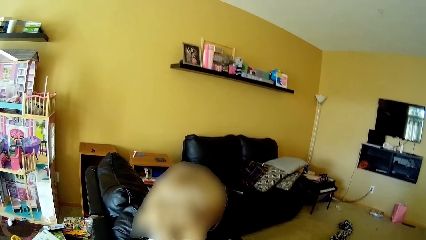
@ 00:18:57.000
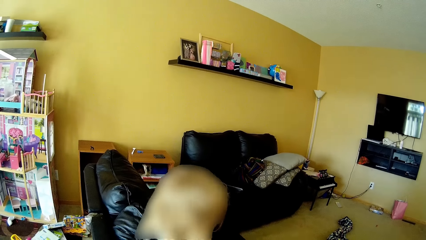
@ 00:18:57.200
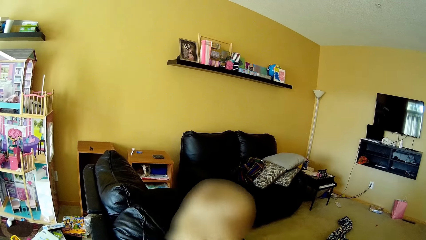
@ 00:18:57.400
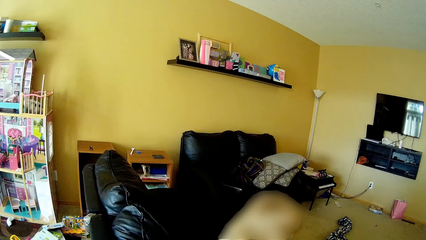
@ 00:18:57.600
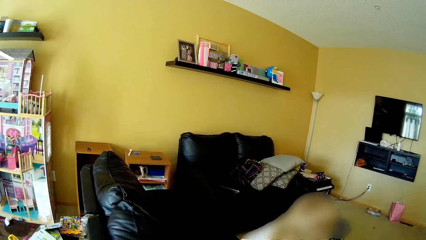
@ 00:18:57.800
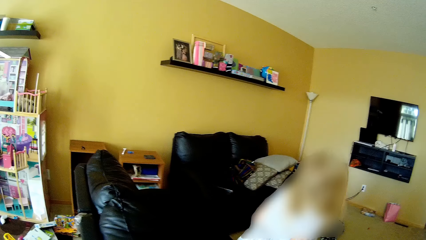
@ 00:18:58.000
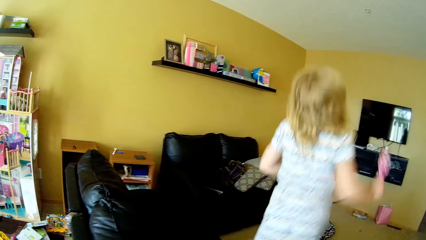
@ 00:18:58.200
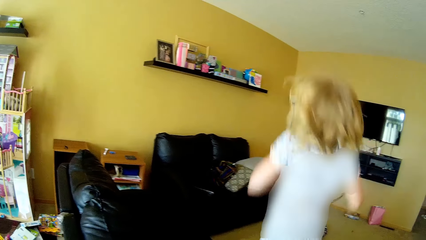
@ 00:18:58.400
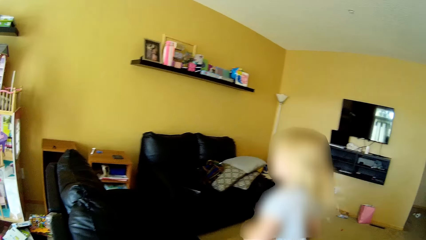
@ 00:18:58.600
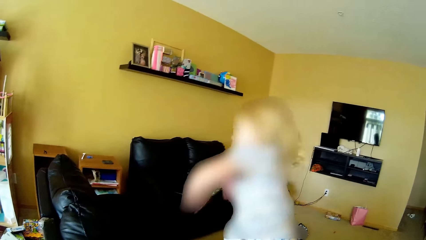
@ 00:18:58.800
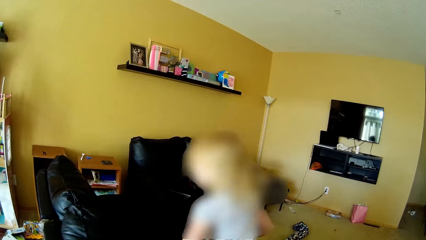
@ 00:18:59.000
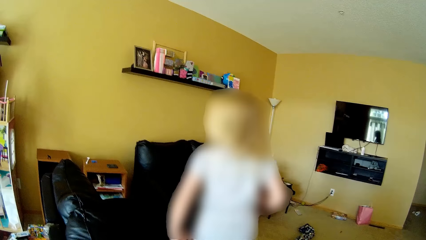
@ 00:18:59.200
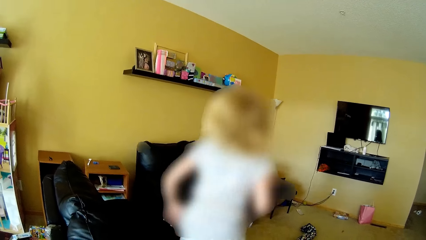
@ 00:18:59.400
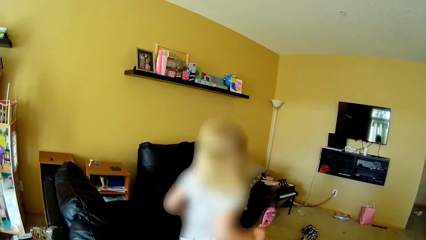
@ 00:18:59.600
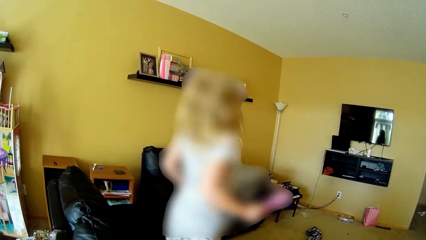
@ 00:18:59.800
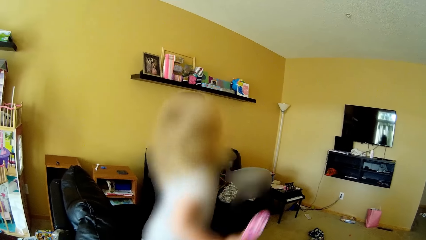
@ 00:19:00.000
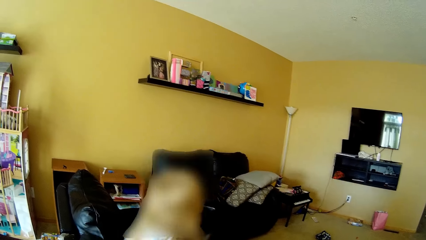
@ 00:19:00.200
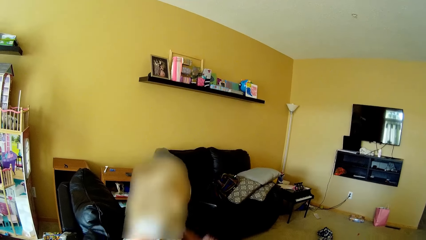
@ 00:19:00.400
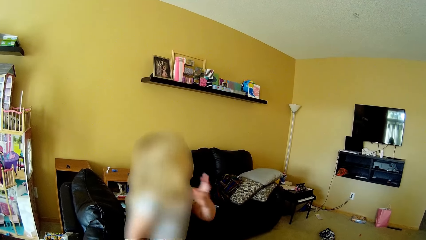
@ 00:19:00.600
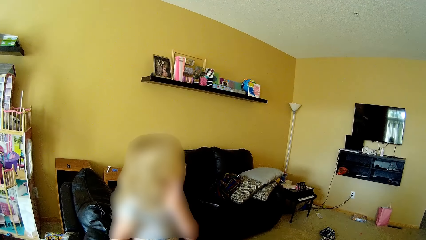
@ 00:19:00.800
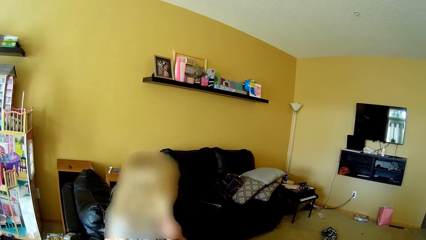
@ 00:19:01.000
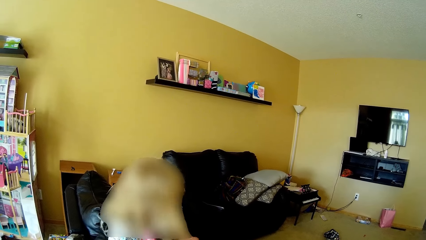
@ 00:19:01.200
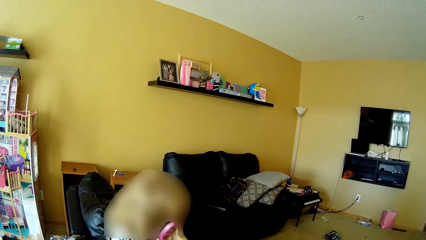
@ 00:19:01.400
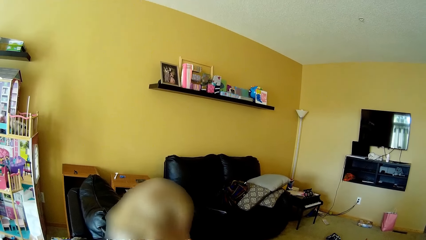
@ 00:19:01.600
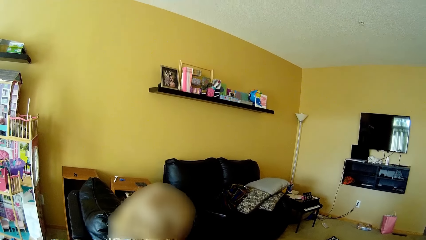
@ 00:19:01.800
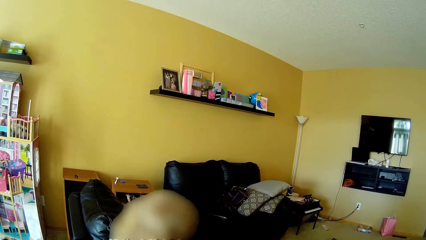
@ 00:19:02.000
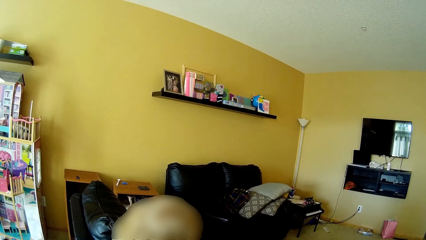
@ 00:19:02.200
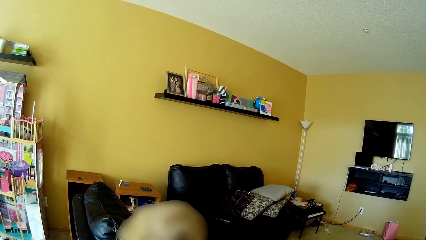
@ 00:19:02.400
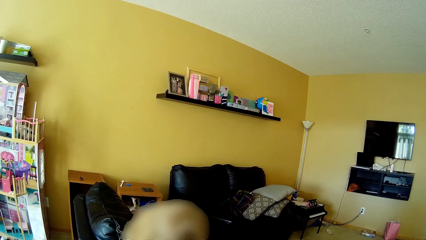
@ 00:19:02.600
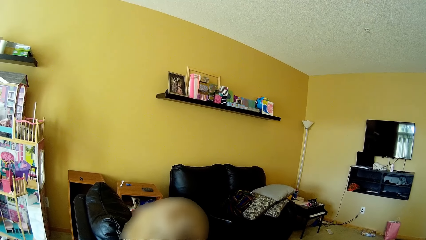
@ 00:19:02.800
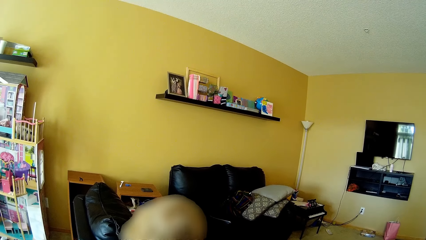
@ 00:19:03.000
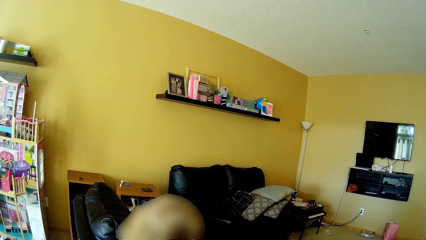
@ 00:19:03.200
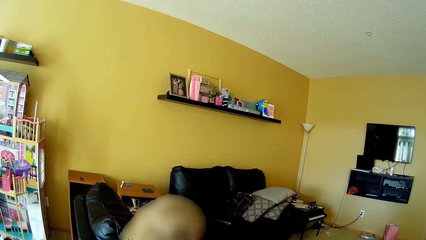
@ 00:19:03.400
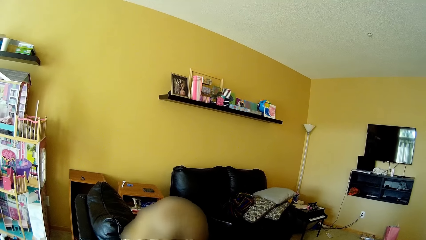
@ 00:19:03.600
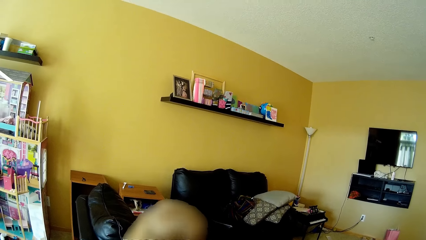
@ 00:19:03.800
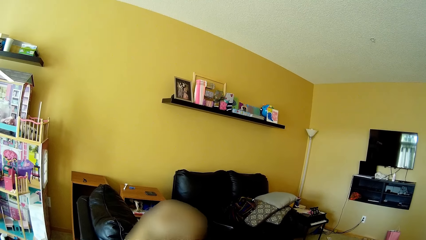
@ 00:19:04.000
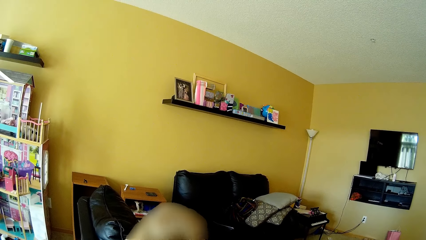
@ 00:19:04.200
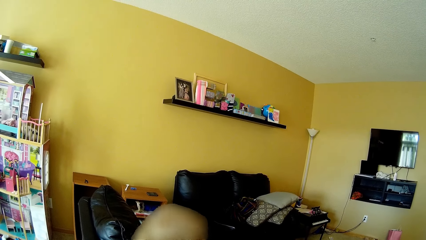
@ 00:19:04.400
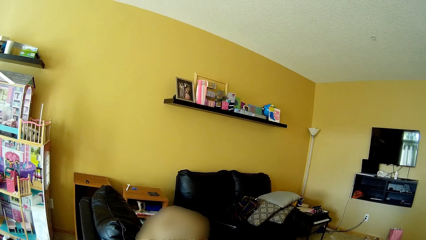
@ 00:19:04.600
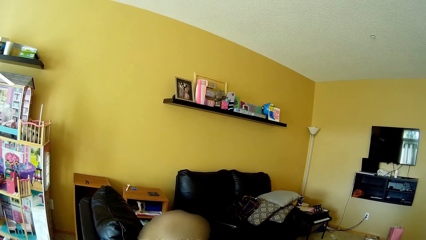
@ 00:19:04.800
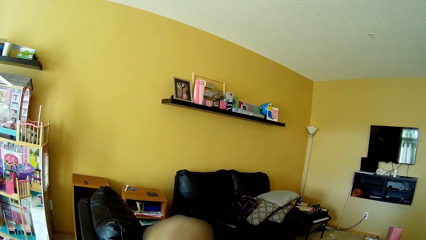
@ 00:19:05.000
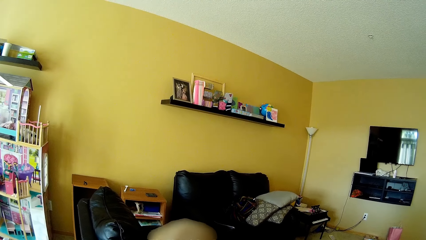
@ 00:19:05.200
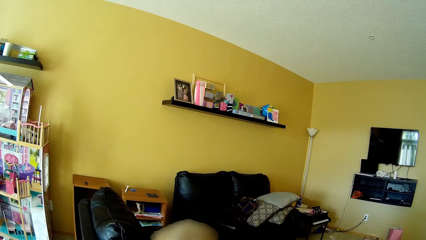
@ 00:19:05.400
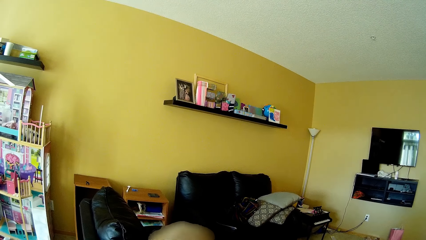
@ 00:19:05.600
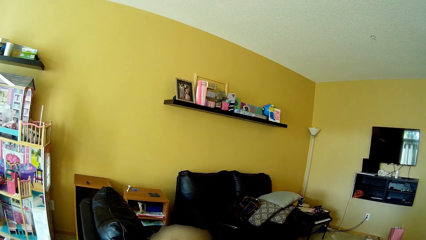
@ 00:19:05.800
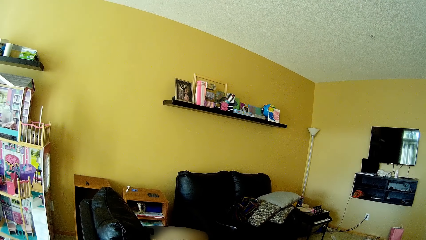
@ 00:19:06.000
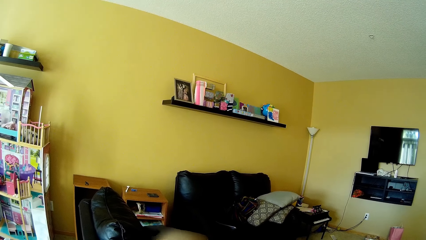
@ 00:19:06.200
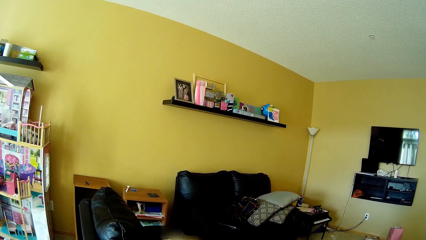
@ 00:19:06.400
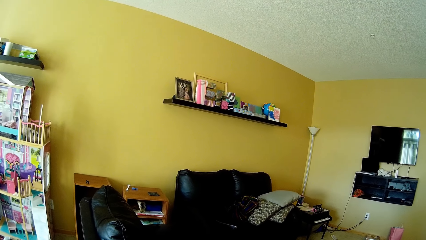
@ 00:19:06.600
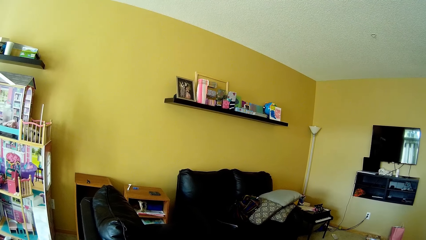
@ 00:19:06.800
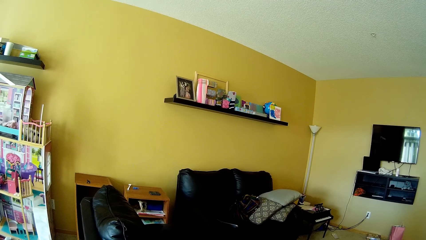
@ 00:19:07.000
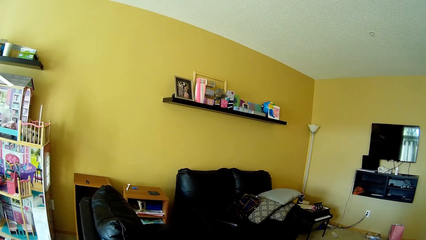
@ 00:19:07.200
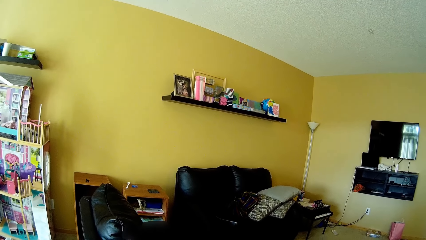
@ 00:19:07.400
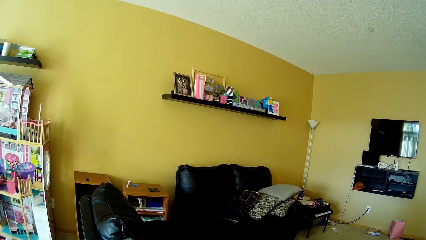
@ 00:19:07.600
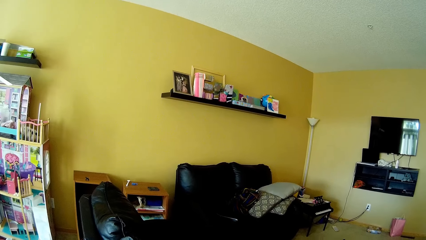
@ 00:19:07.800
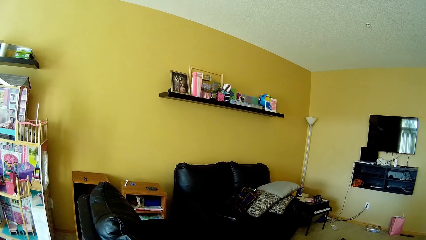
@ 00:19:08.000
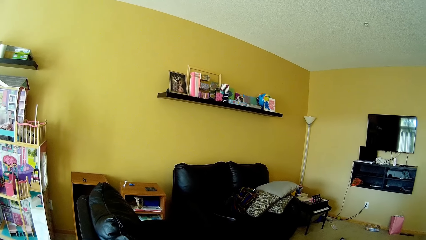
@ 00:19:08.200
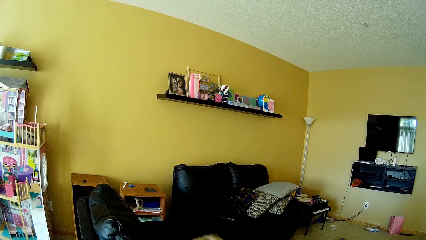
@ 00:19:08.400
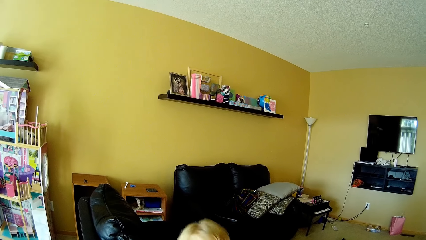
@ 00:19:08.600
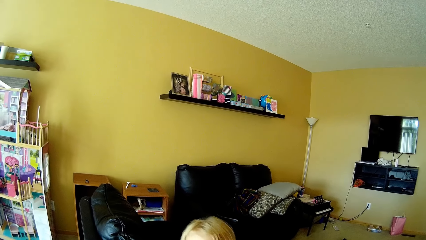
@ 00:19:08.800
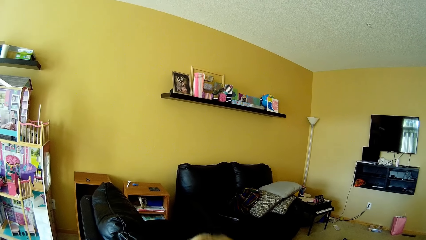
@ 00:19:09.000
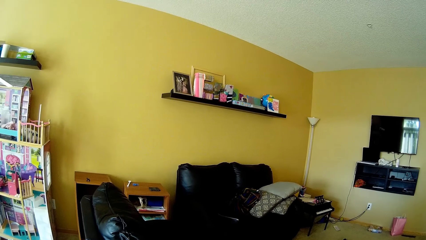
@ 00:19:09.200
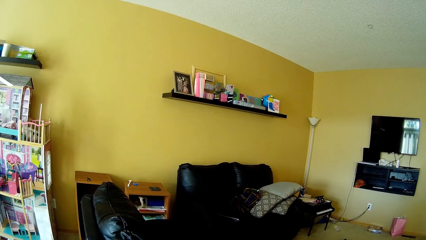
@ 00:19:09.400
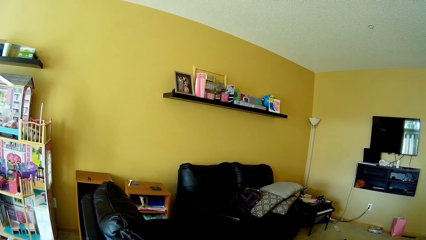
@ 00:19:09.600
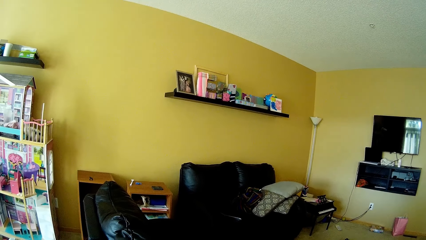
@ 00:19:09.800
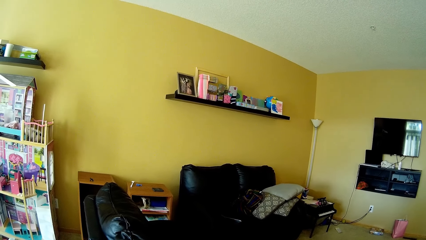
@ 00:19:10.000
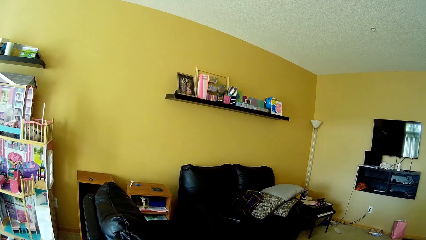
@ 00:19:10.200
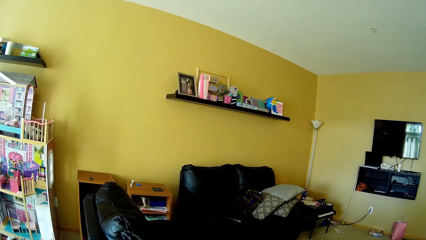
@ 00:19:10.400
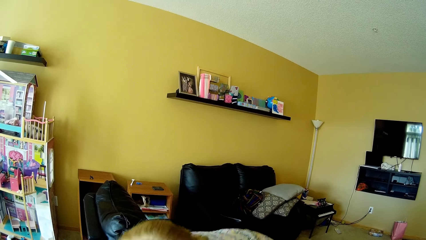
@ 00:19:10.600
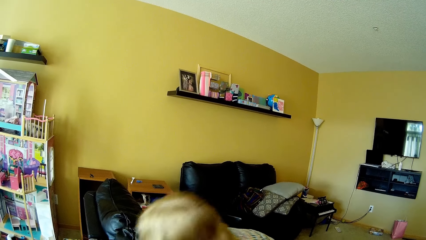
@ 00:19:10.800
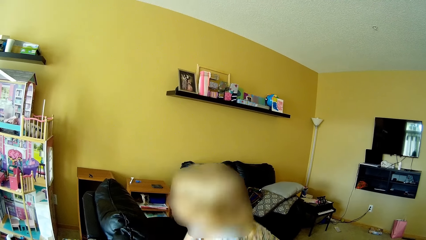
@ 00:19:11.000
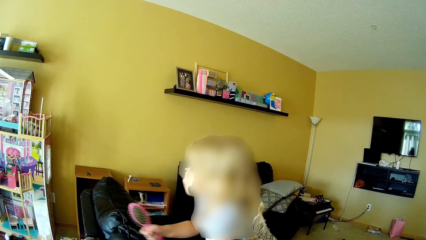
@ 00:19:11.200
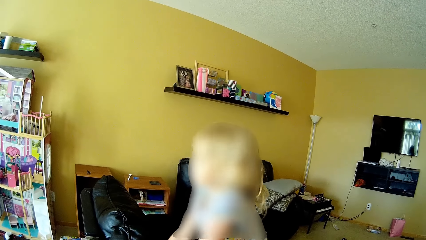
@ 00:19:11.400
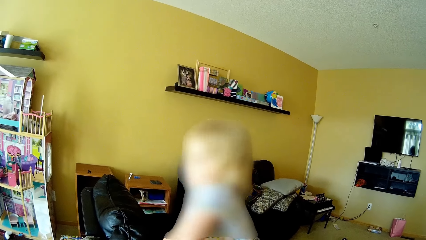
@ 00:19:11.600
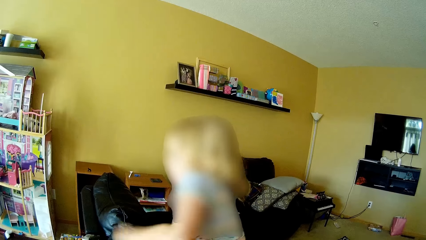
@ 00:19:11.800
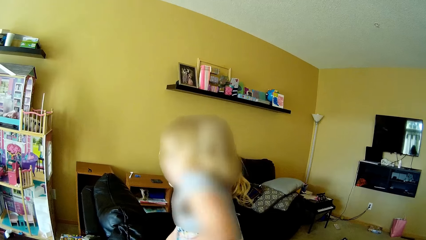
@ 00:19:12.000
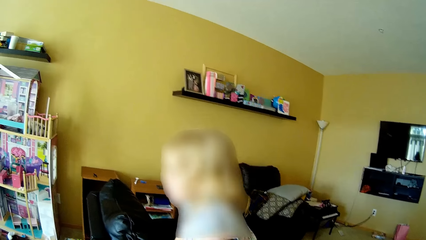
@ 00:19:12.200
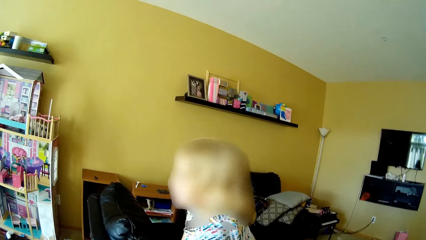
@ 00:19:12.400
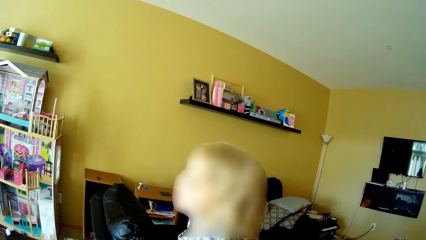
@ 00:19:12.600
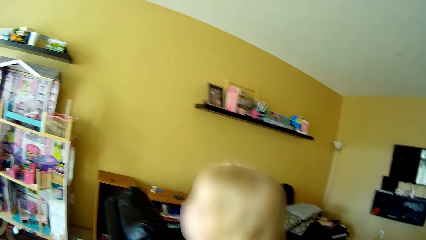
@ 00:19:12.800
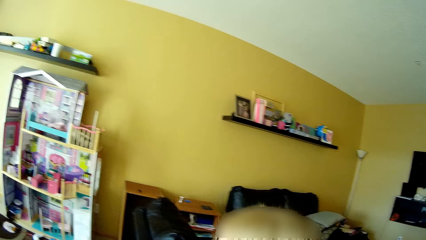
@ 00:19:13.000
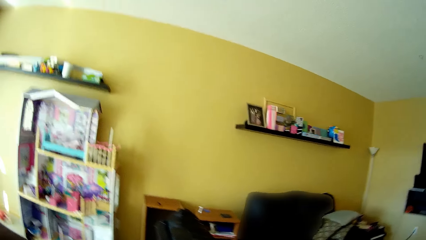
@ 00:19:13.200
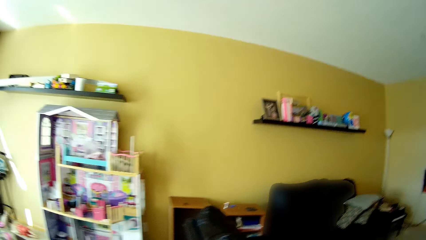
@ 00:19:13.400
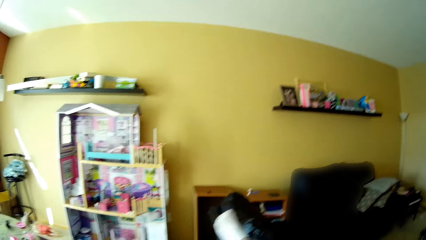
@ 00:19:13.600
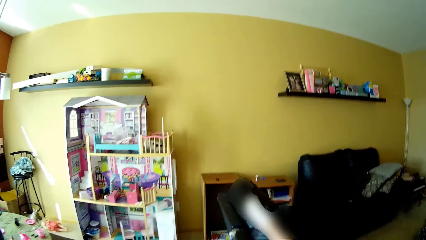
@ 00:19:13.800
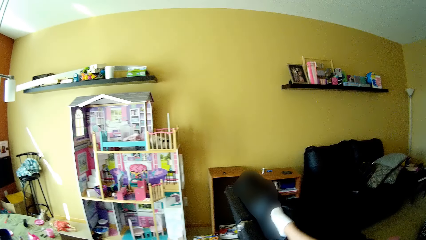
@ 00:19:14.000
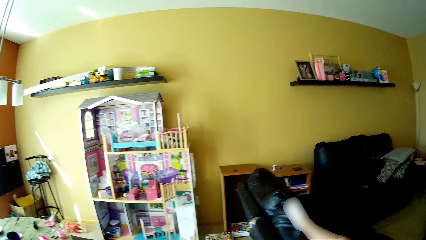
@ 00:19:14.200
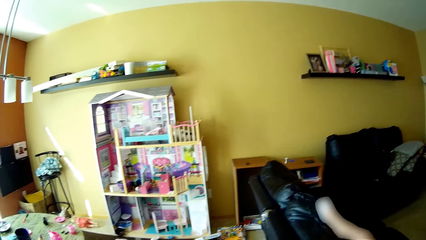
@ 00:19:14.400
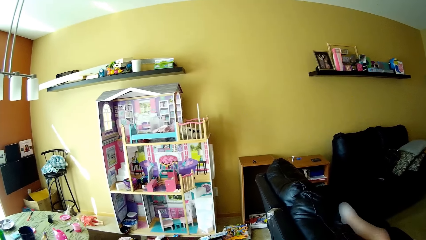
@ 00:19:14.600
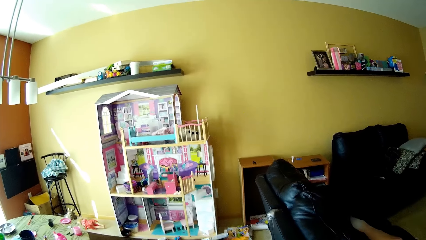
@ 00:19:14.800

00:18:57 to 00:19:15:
The camera wearer talks to the girl. The girl bounces on the black sofa in the living room. The girl talks to the camera wearer. The girl talks to the camera wearer again. The girl combs her hair. The girl stands on the couch. The girl talks to the camera wearer.
